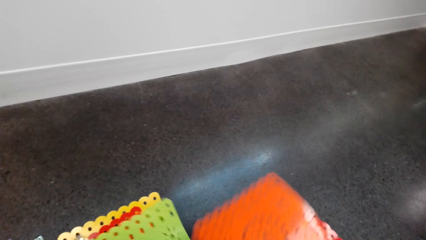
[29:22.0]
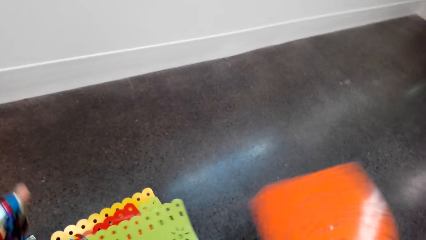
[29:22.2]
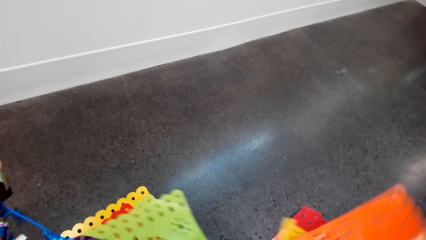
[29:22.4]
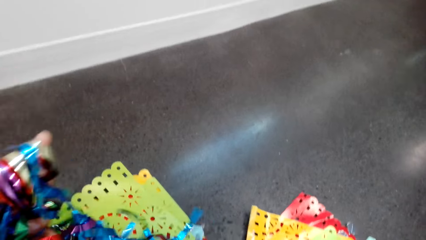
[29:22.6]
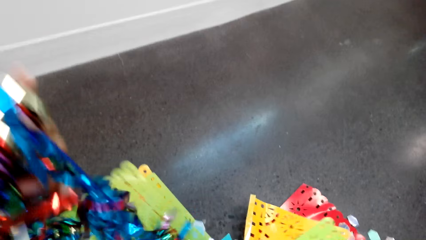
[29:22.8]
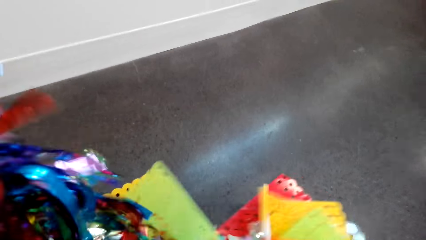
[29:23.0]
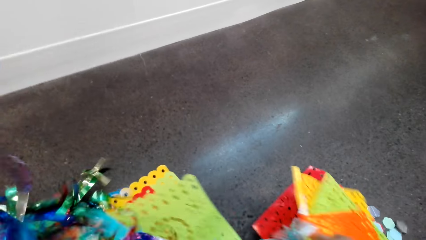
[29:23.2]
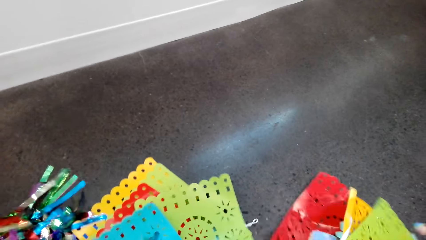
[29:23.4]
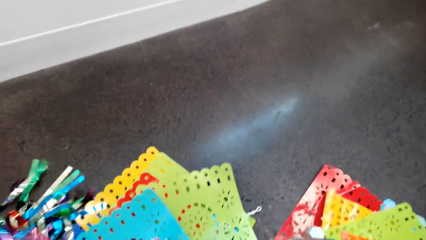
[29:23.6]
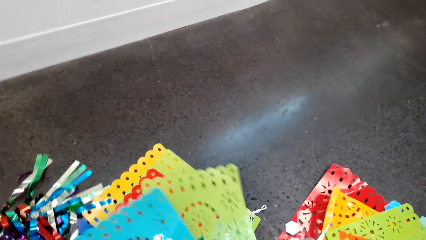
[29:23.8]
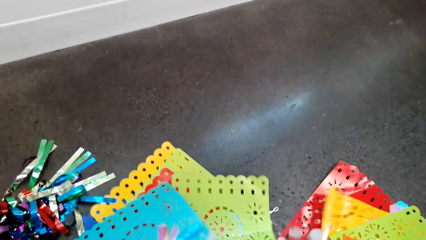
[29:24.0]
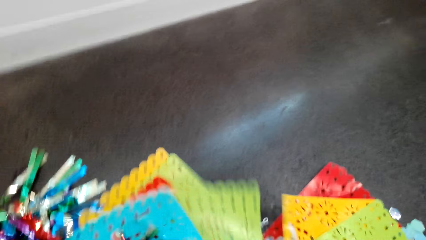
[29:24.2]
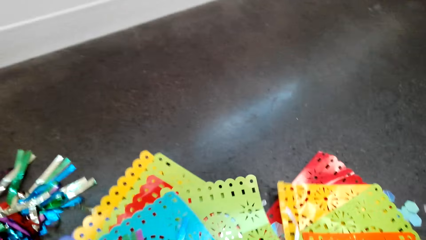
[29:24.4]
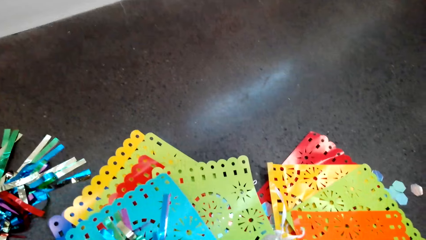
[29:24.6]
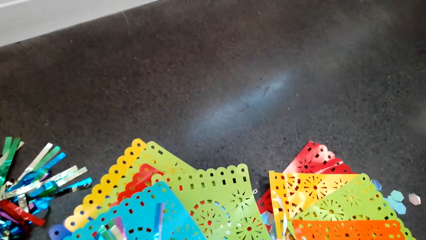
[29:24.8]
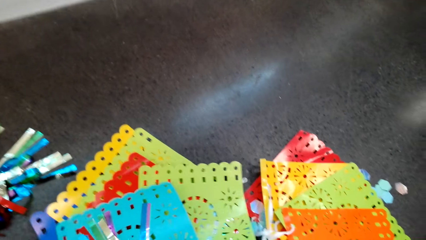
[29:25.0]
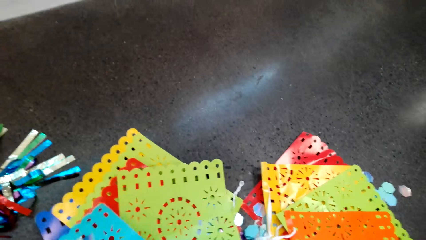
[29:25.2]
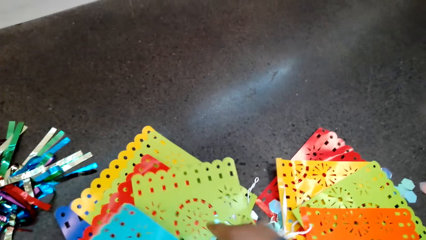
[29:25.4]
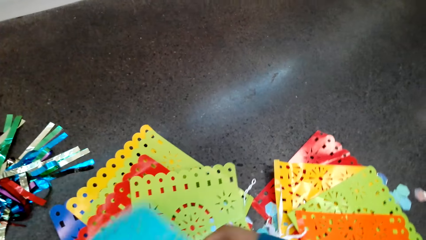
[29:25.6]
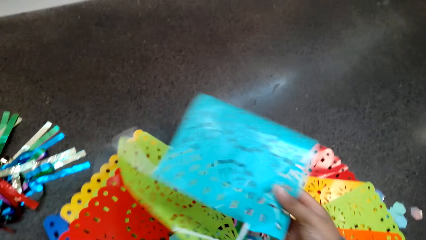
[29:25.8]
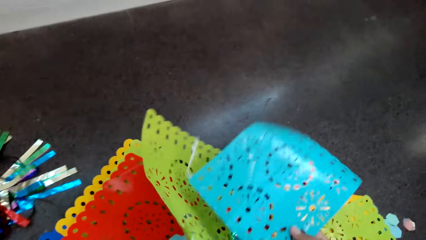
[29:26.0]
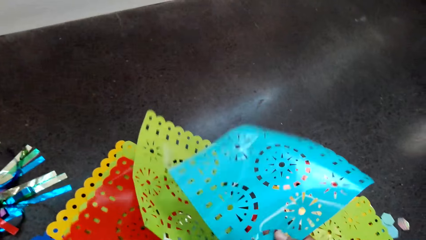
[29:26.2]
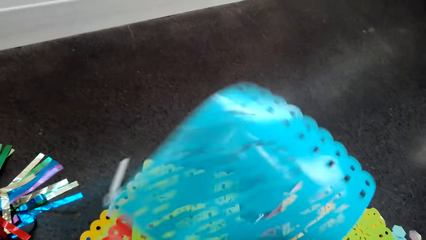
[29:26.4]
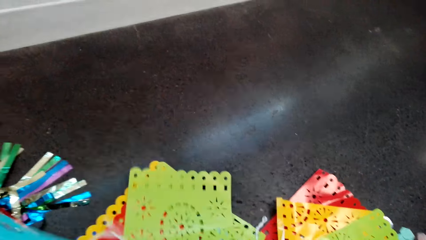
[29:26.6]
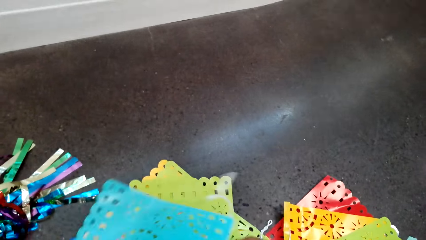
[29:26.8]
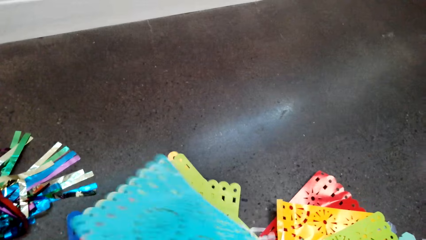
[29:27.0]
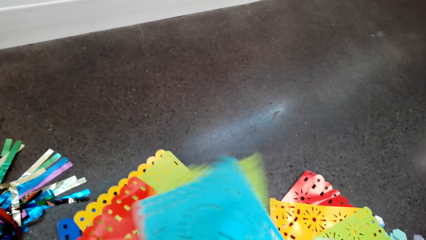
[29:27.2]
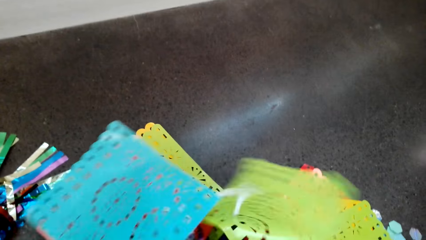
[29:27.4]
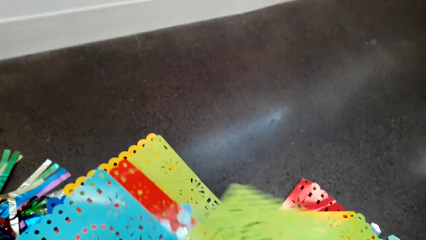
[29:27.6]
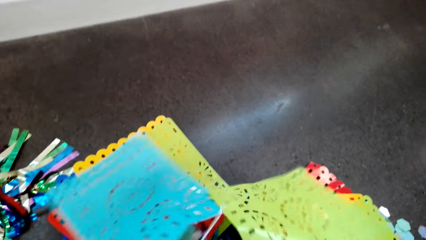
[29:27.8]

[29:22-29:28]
The camera wearer lowers a decoration. They straighten the decoration.

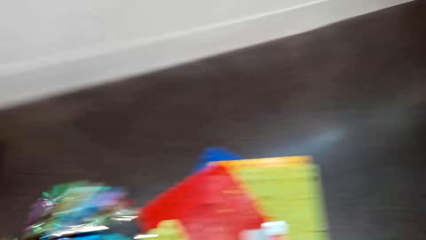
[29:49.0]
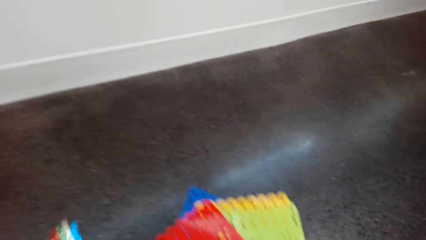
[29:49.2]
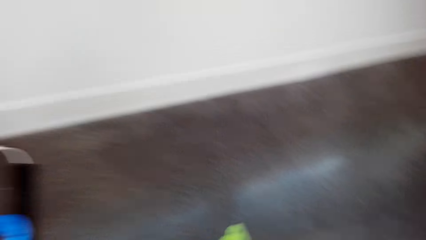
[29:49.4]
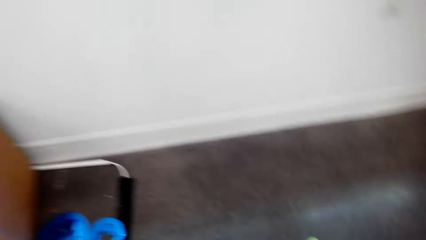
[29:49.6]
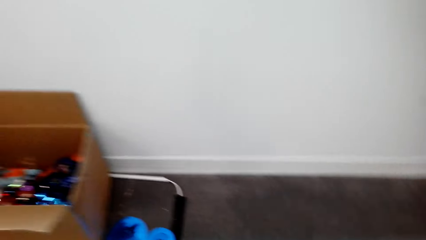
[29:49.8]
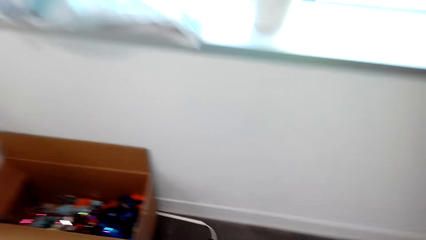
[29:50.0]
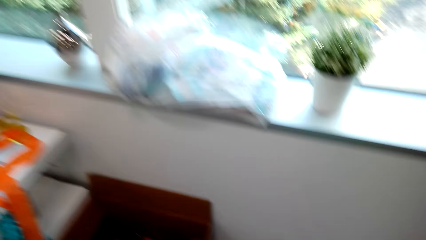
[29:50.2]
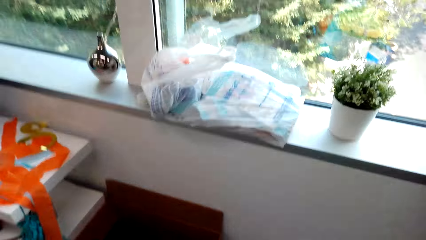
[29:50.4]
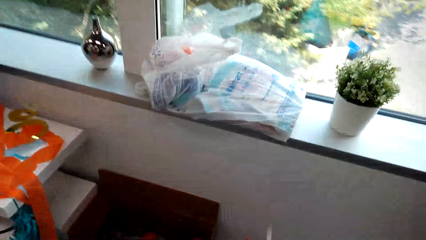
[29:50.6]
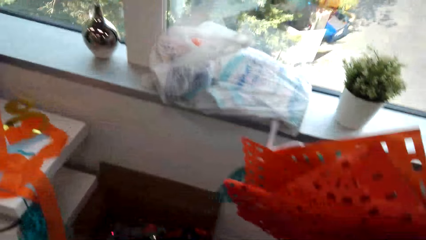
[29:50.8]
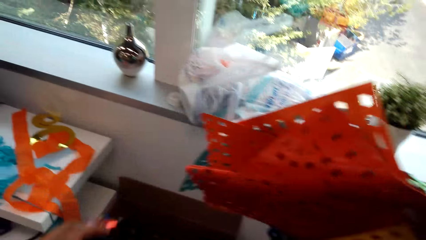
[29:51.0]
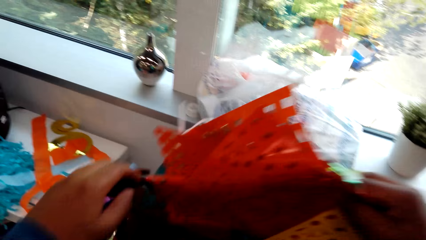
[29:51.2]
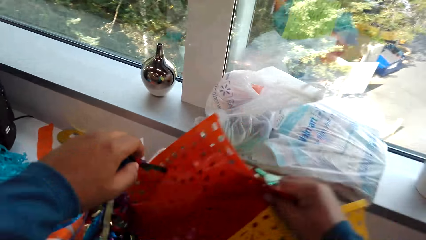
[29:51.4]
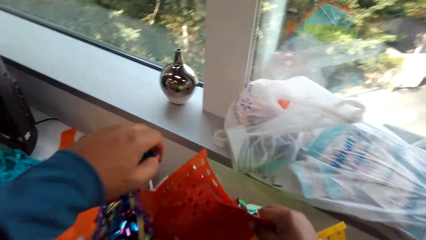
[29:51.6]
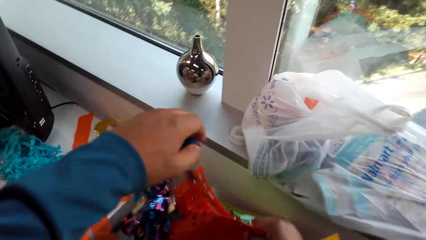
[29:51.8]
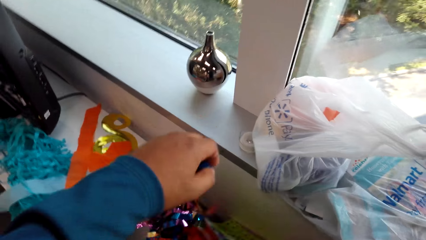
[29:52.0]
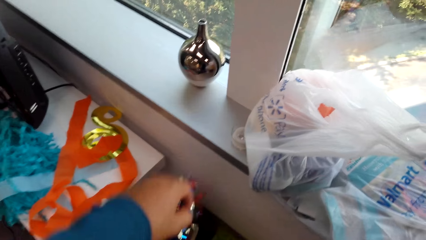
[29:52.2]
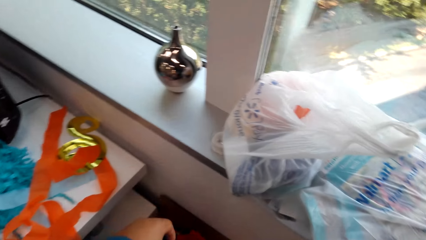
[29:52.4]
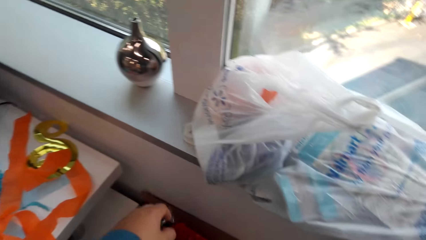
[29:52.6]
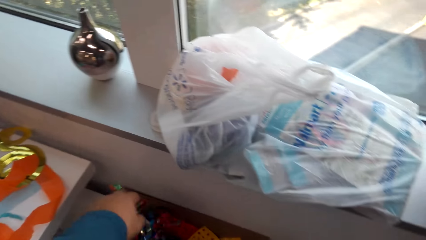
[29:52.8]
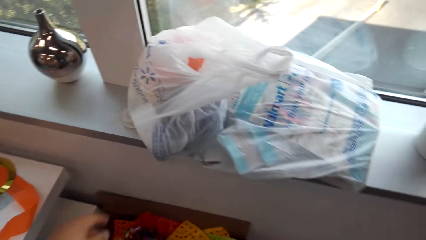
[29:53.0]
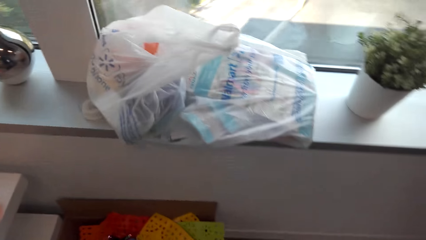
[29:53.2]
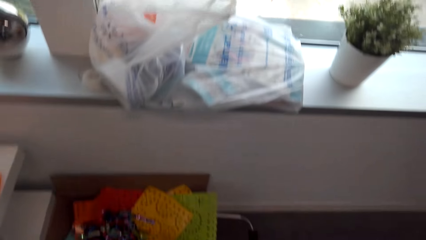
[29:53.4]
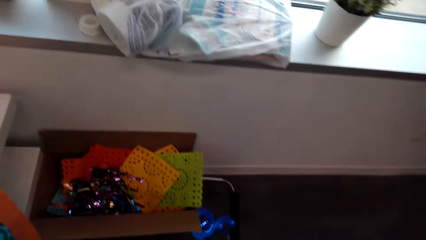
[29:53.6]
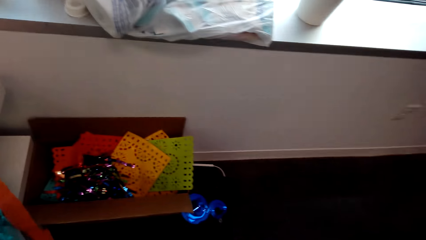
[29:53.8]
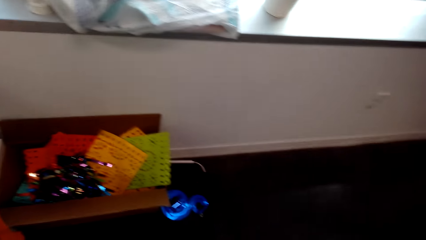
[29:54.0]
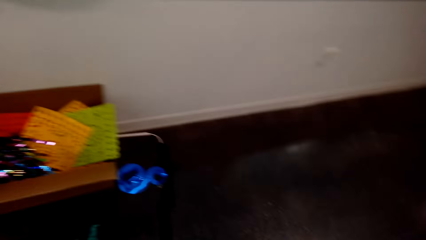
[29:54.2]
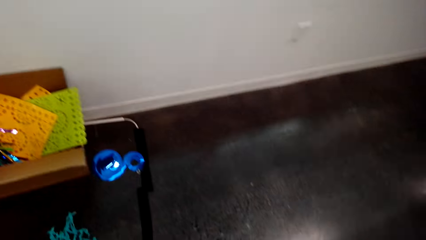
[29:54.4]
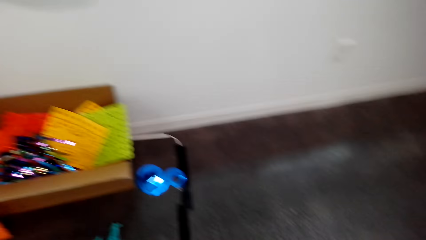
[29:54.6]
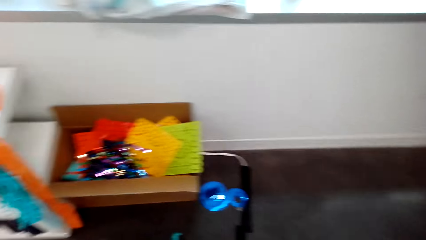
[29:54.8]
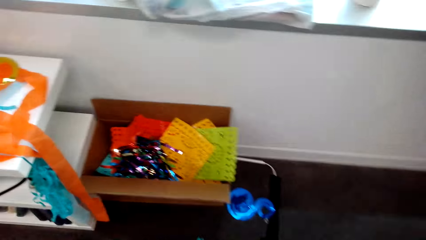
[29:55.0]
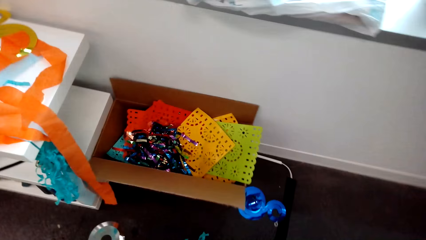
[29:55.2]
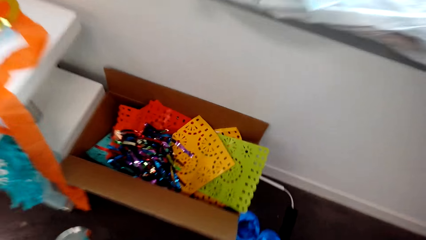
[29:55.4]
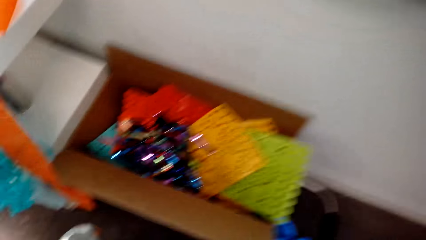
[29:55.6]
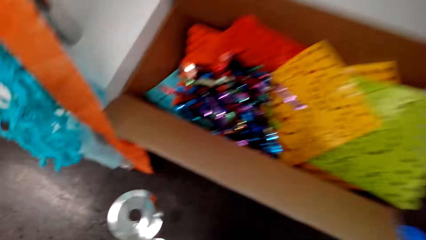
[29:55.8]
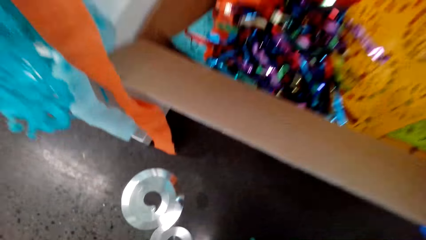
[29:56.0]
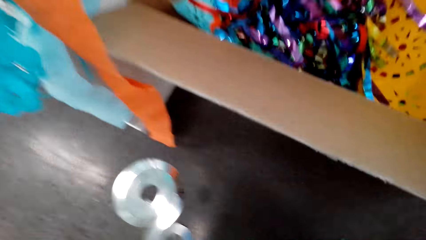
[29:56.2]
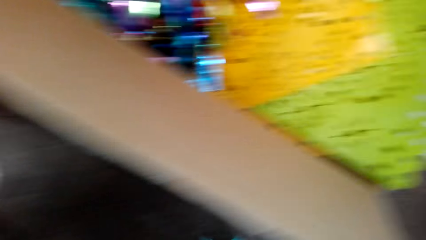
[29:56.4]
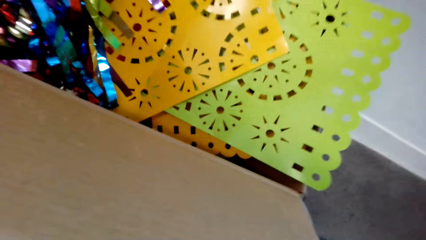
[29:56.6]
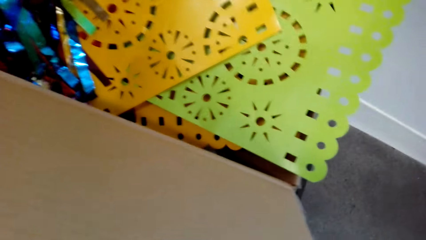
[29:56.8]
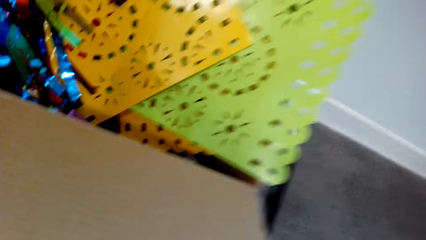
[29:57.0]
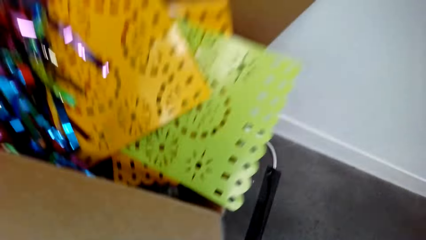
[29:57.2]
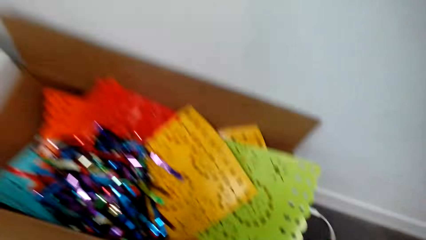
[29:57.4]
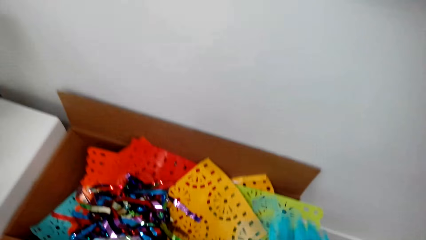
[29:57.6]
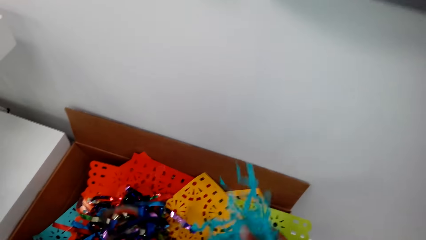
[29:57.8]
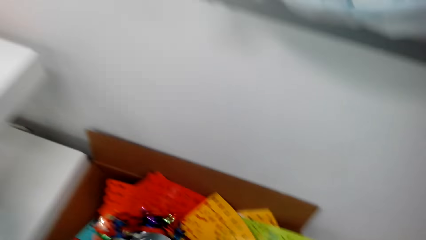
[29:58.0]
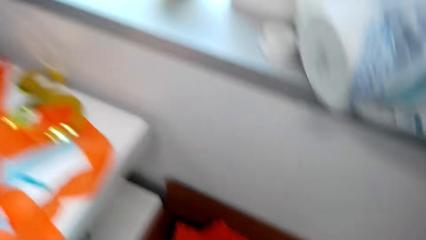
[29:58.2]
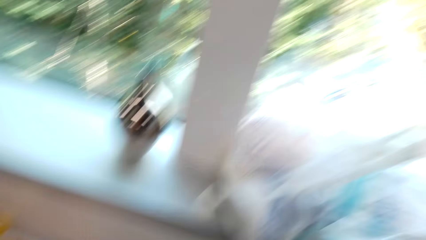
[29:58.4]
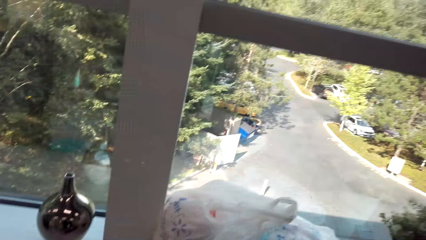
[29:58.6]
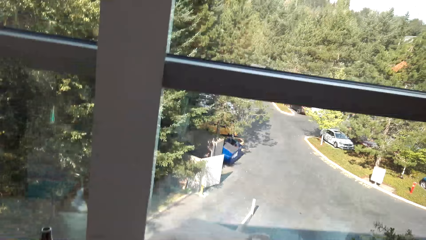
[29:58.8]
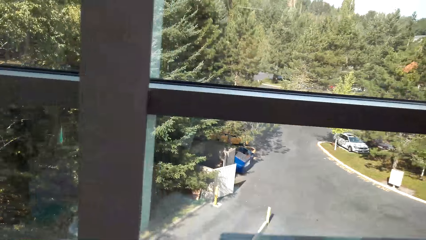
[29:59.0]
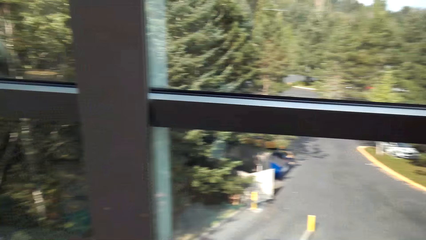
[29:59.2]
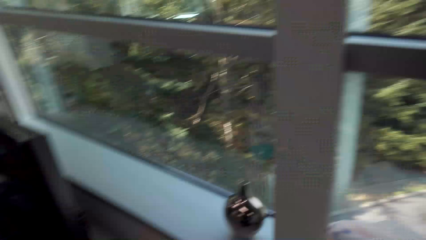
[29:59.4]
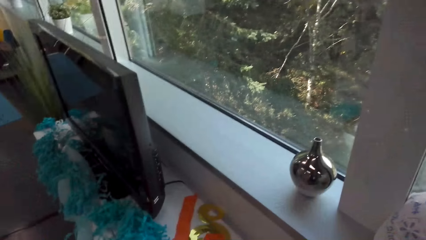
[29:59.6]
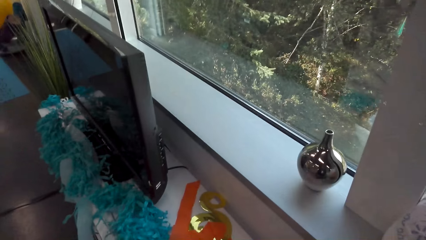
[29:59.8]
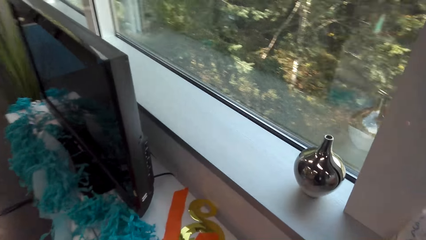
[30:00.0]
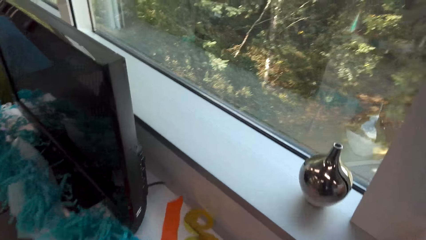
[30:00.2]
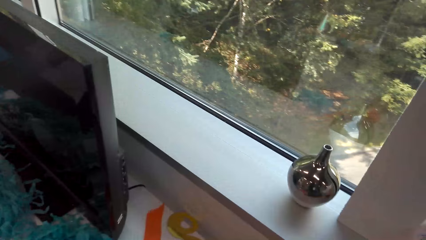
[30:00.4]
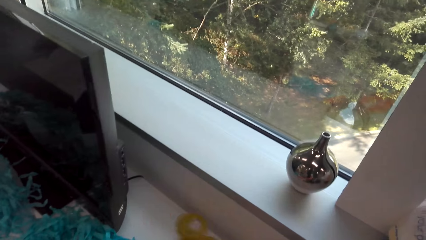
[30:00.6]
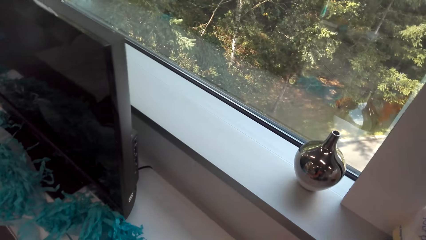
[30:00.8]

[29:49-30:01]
The camera wearer raises a decoration or party banner. They return the party banner in a carton or box. They move around. They put the decoration in the box. They move around.
